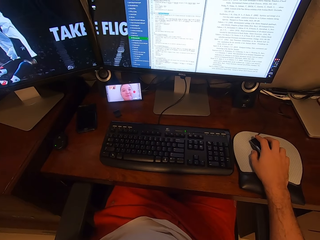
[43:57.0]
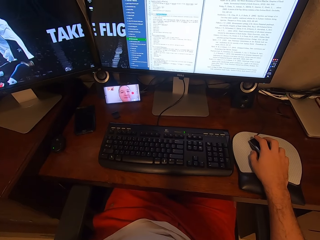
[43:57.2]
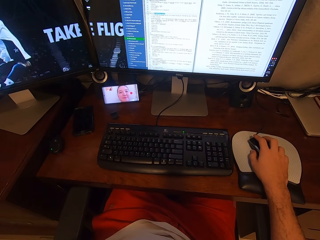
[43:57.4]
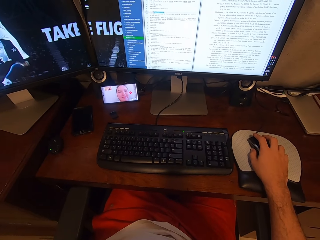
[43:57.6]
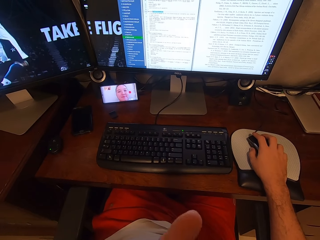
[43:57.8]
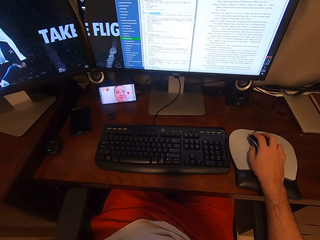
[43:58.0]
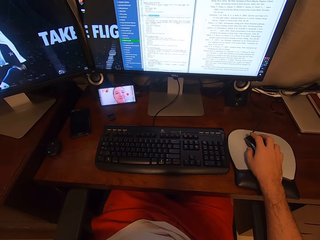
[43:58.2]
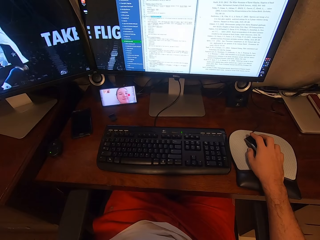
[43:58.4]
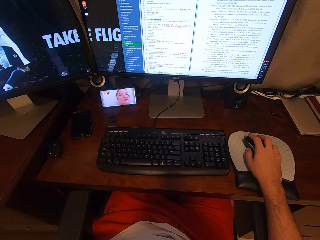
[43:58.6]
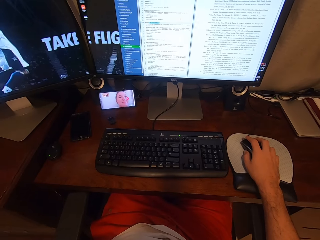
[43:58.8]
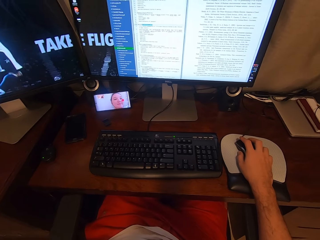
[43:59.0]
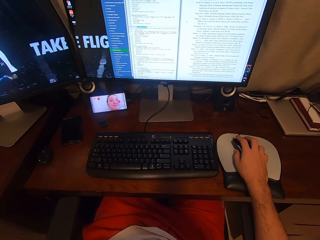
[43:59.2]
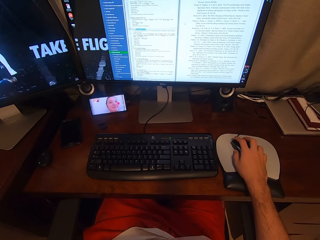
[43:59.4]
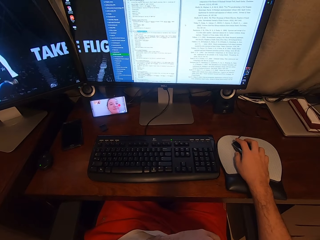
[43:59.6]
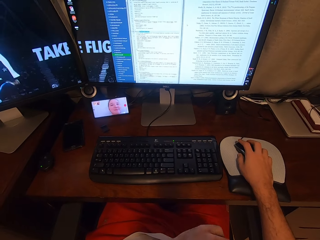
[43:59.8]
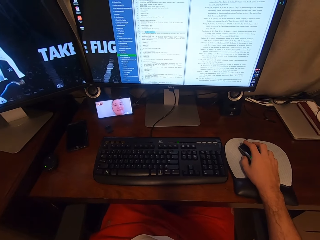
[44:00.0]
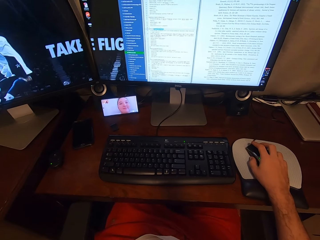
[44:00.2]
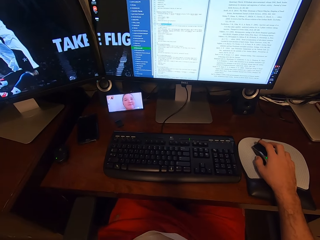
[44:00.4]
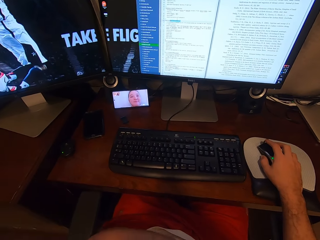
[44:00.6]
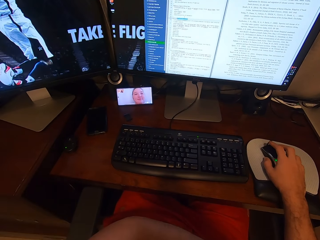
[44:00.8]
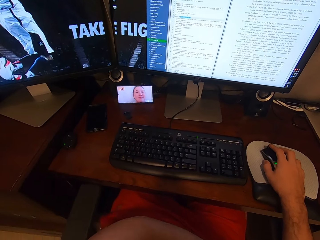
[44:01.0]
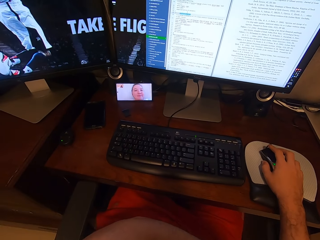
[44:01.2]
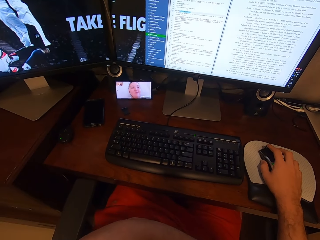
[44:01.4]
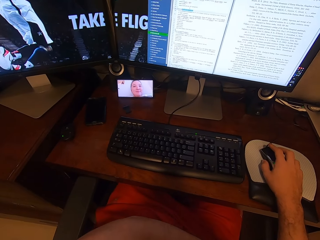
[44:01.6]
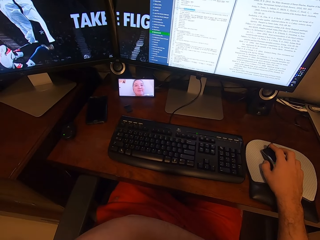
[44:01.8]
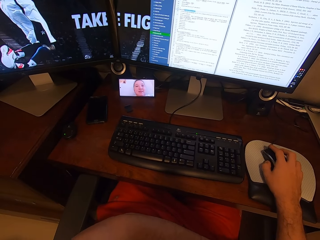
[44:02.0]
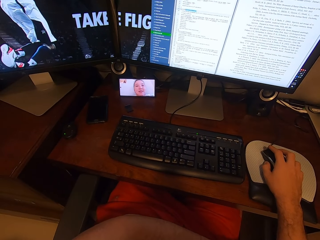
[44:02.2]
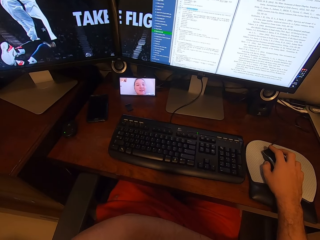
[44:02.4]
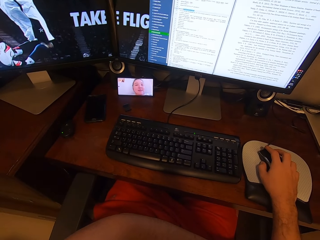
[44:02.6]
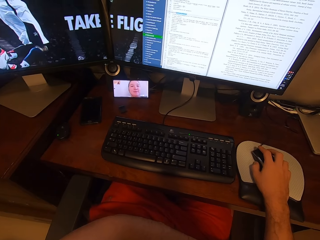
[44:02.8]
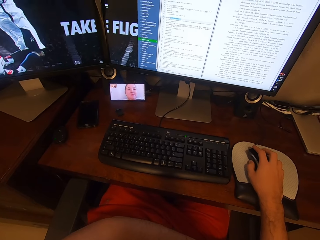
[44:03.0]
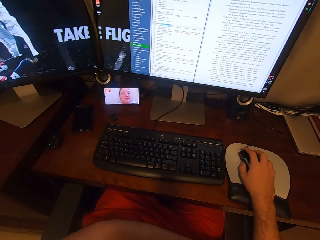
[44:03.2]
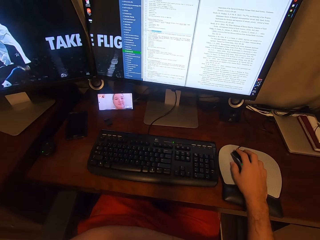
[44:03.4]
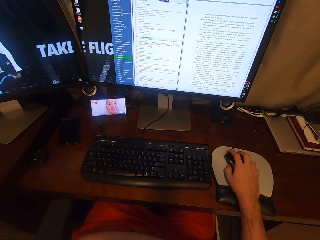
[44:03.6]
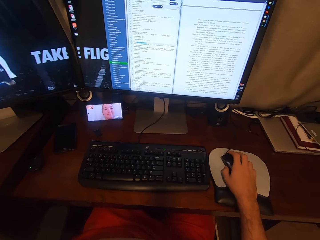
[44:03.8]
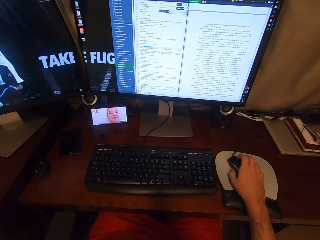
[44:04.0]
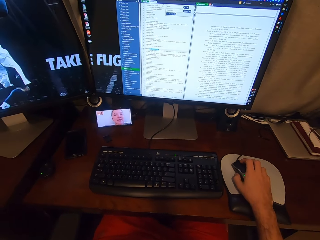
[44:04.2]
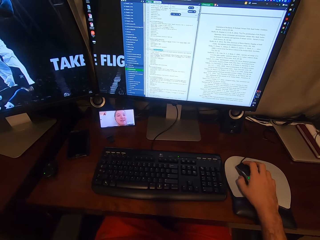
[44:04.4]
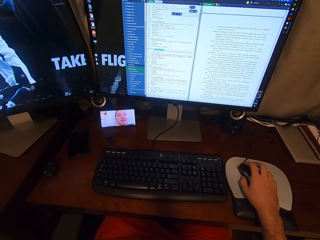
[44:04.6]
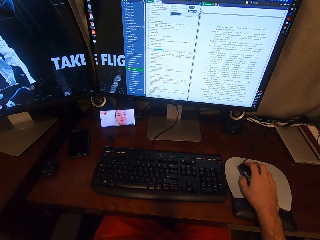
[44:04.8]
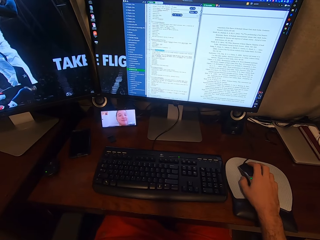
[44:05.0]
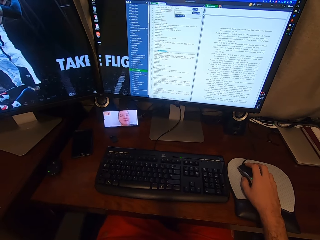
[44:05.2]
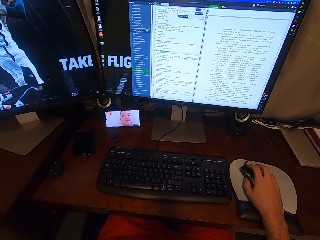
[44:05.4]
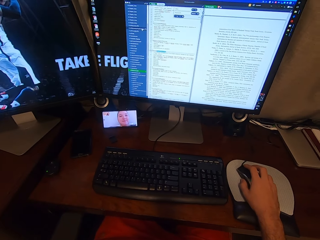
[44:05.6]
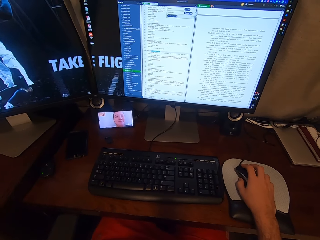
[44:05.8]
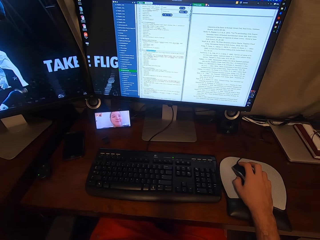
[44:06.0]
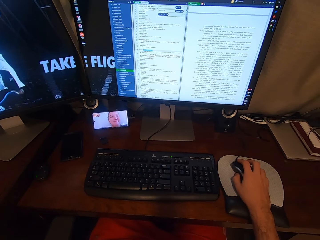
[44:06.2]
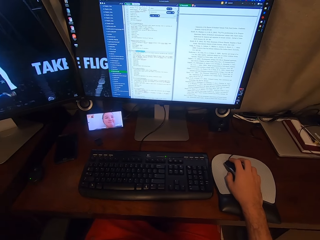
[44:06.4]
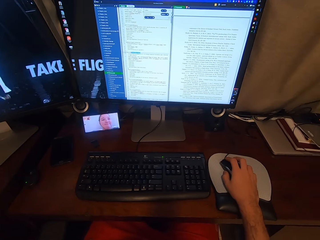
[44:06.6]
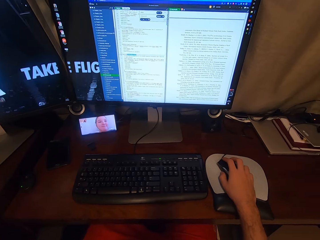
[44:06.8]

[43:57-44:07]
The camera wearer operates a computer using a mouse.

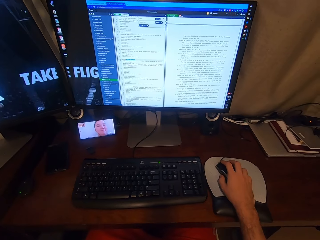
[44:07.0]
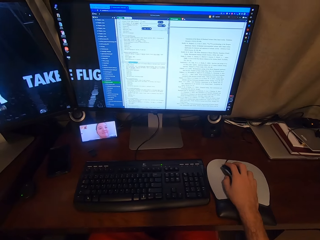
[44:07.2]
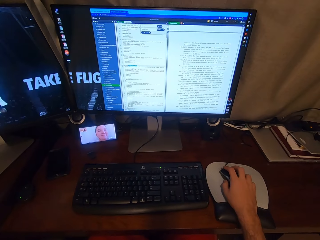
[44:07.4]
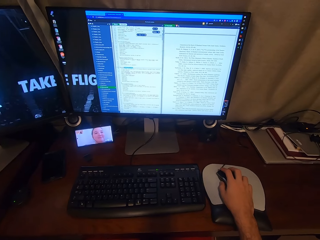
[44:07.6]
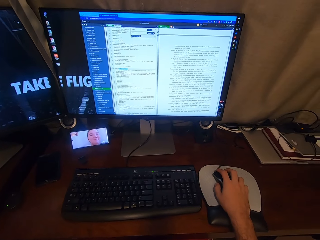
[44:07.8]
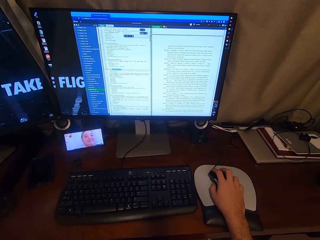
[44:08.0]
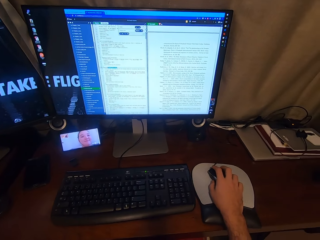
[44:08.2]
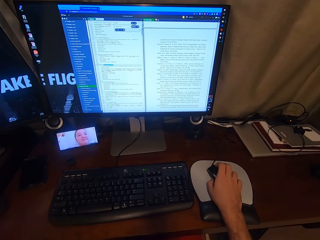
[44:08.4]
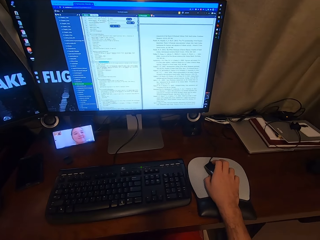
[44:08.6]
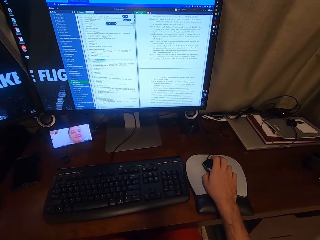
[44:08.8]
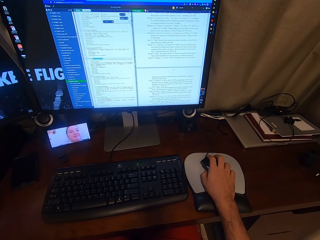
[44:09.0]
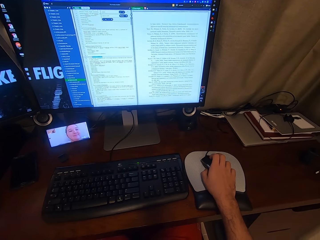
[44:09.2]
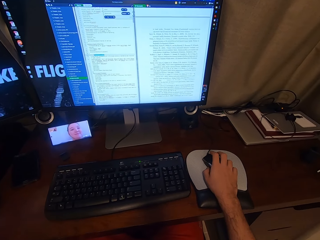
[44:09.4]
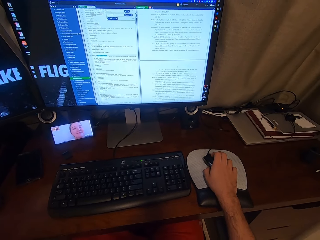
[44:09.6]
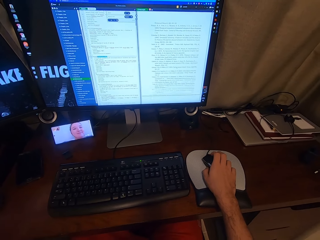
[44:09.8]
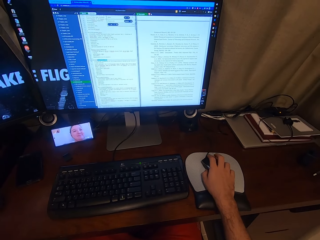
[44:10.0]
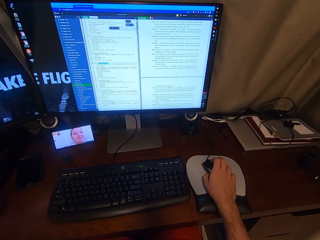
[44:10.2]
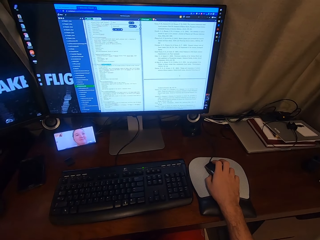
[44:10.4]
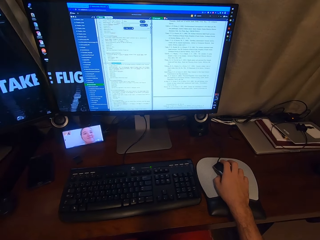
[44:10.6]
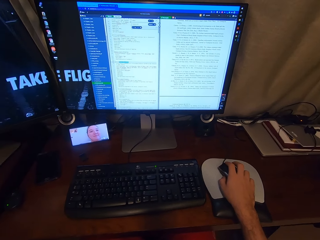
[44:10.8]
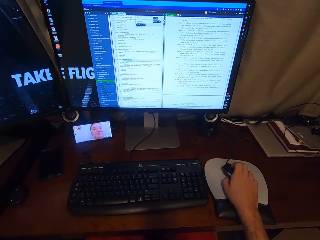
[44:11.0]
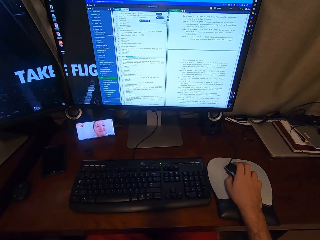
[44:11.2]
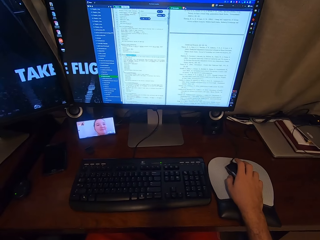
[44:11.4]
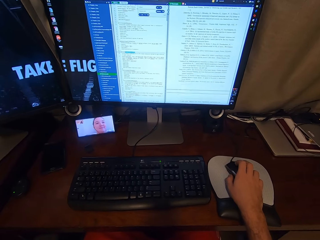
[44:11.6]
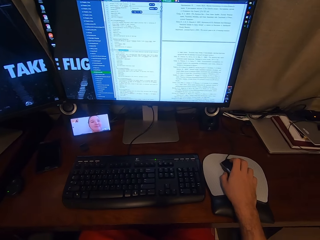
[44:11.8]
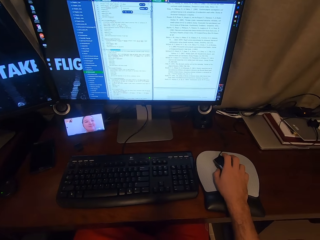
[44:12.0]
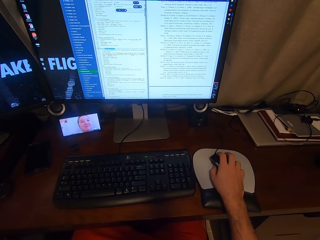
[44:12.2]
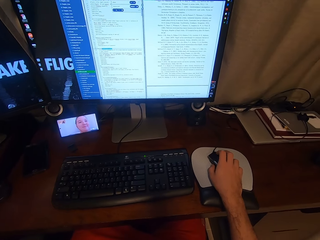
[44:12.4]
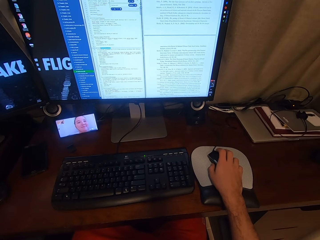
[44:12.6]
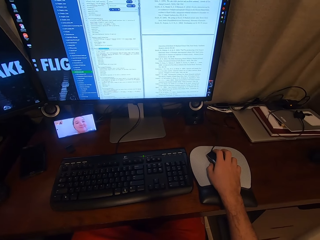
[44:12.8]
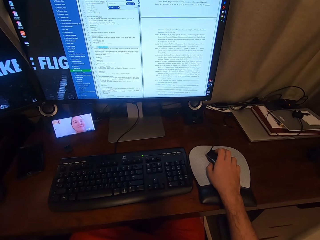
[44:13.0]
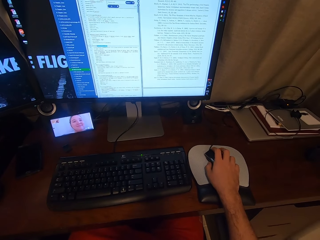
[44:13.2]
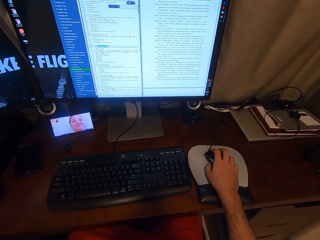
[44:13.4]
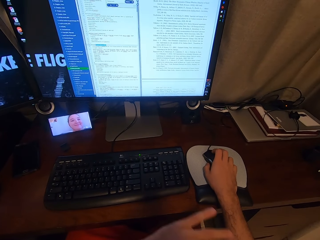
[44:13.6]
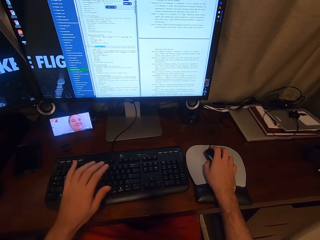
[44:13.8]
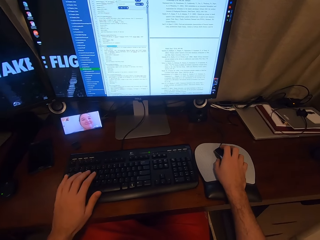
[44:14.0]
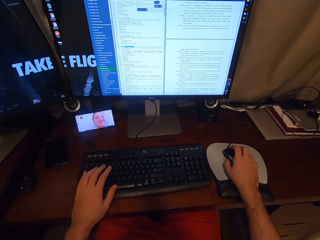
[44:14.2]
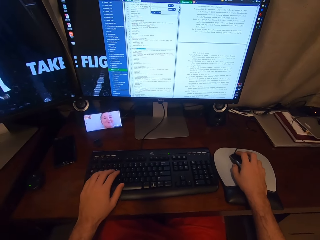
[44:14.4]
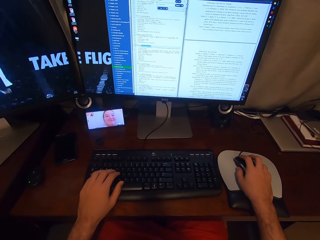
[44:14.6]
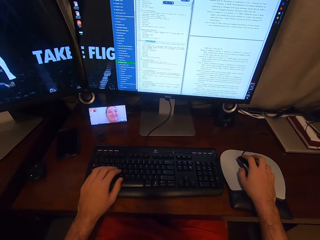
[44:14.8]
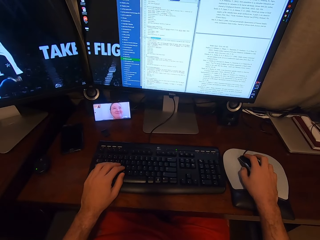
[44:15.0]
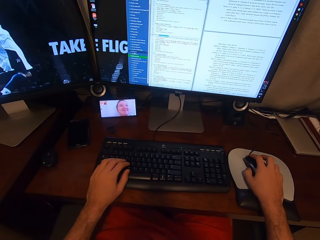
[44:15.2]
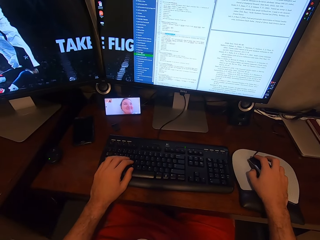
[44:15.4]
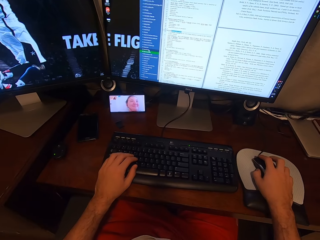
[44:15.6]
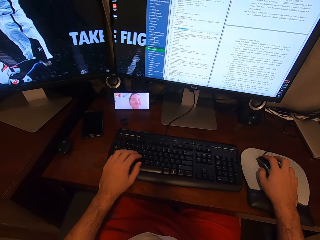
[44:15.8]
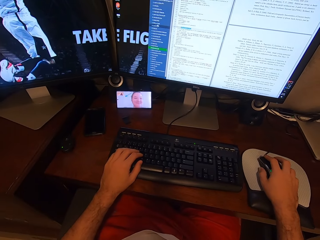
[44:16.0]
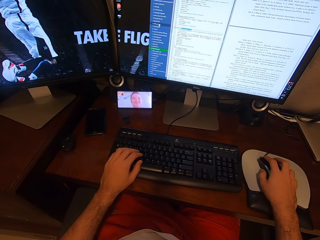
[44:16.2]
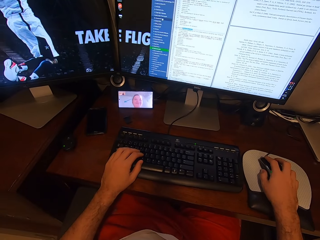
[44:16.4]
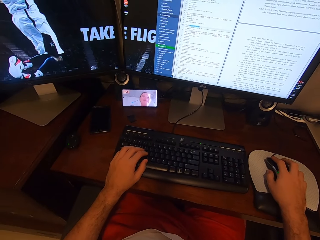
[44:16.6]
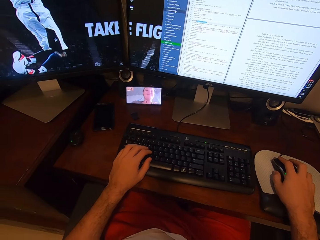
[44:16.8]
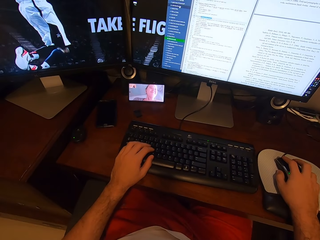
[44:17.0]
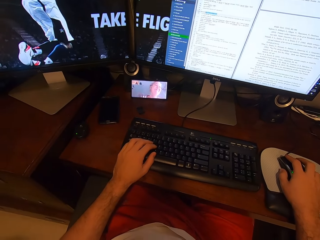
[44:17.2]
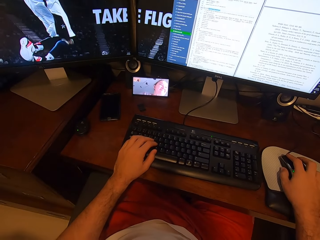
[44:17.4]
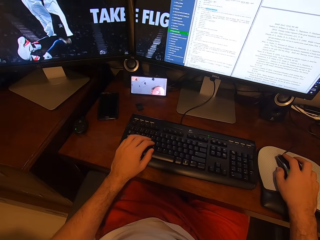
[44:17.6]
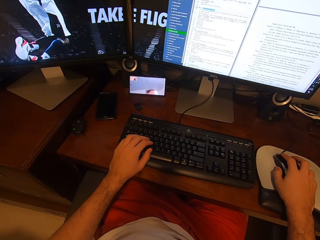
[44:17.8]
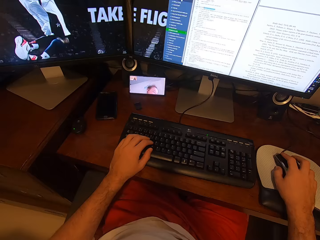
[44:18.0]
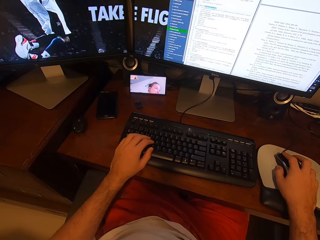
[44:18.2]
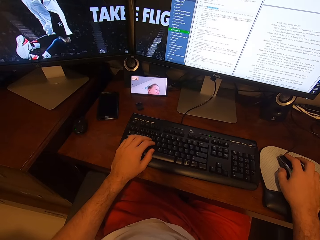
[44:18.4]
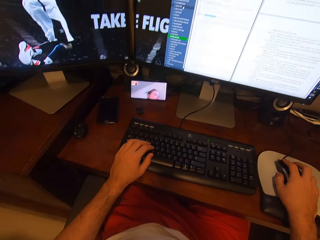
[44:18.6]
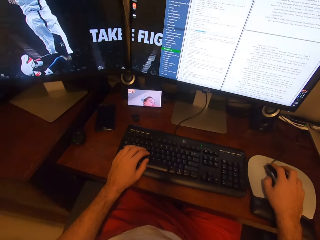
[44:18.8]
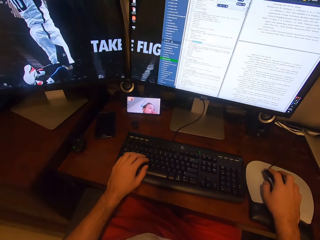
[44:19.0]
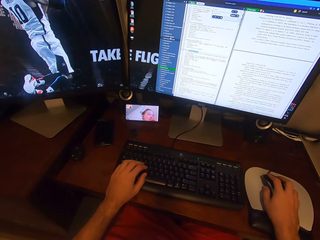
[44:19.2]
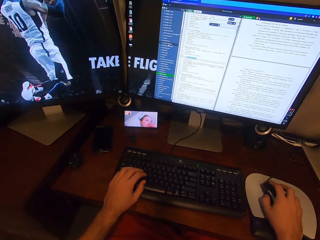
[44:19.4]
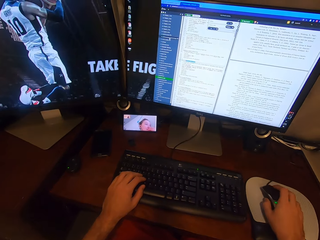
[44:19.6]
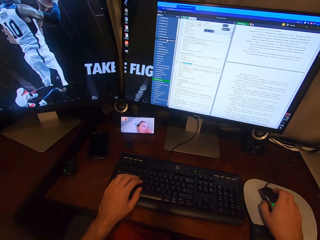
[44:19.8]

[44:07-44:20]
The camera wearer scrolls on the USB mouse attached to the desktop computer with his right hand. He places his left hand on the keyboard attached to the desktop computer.
